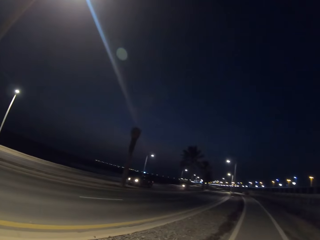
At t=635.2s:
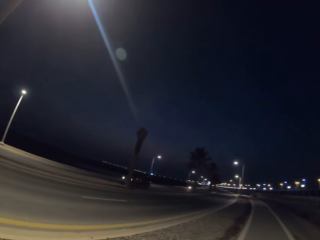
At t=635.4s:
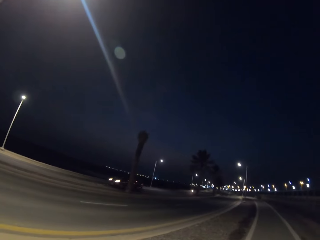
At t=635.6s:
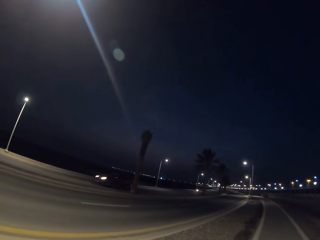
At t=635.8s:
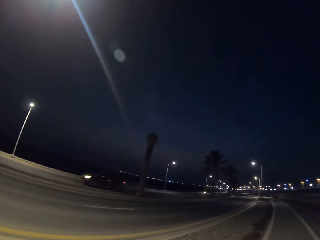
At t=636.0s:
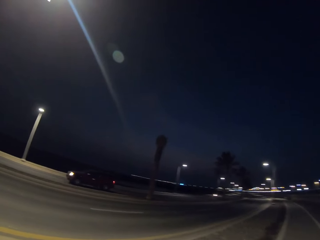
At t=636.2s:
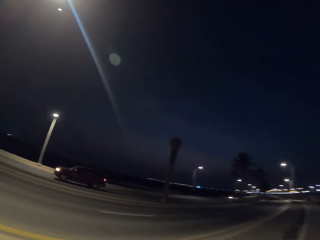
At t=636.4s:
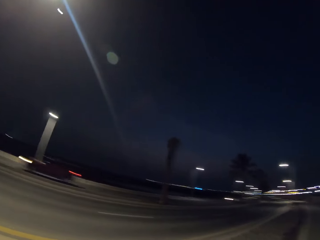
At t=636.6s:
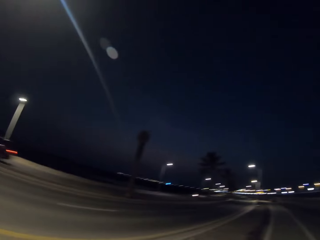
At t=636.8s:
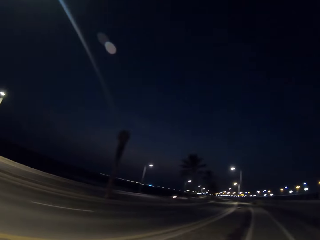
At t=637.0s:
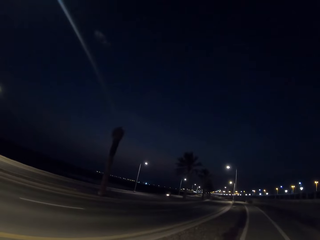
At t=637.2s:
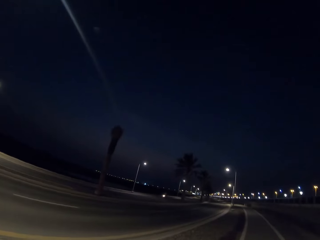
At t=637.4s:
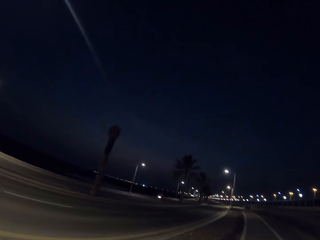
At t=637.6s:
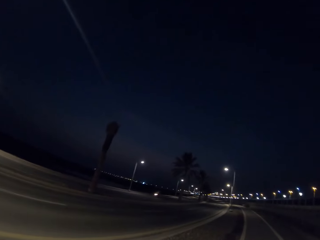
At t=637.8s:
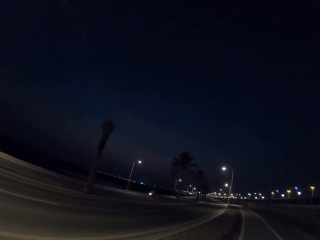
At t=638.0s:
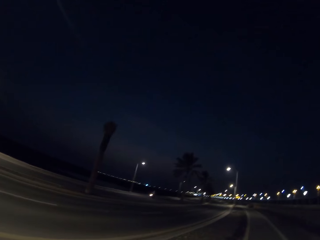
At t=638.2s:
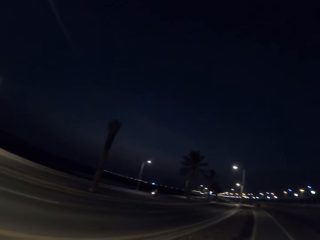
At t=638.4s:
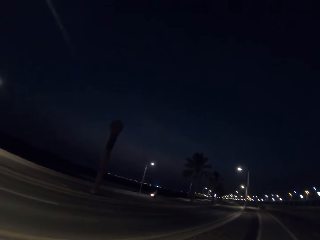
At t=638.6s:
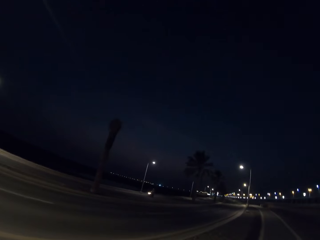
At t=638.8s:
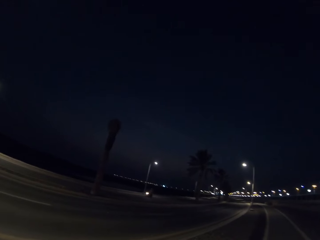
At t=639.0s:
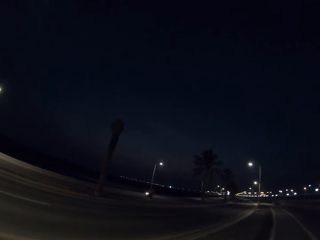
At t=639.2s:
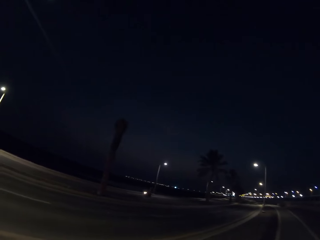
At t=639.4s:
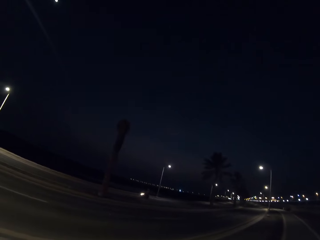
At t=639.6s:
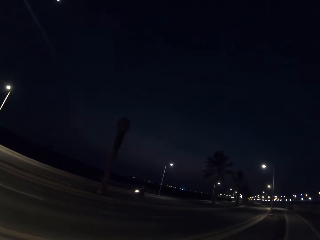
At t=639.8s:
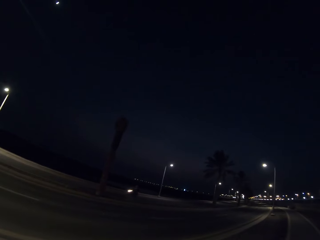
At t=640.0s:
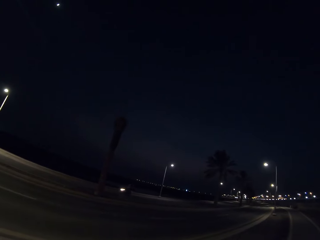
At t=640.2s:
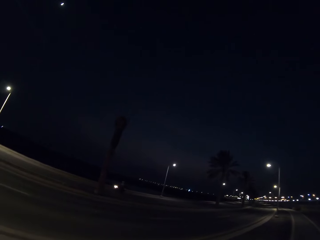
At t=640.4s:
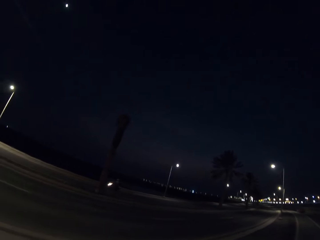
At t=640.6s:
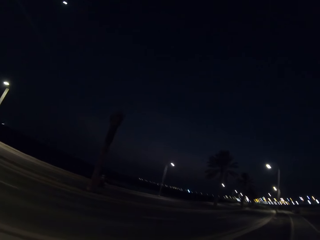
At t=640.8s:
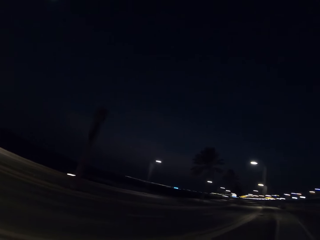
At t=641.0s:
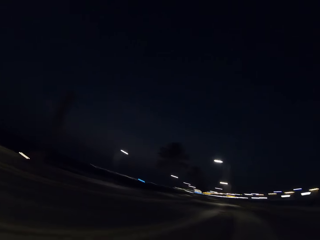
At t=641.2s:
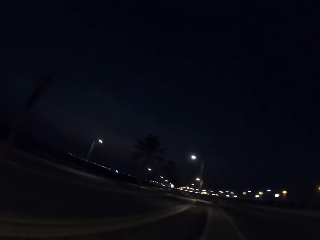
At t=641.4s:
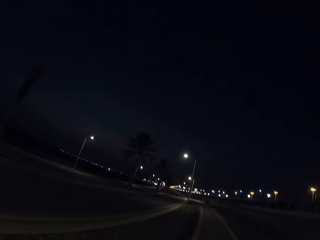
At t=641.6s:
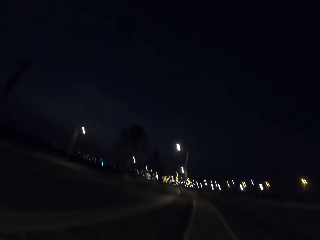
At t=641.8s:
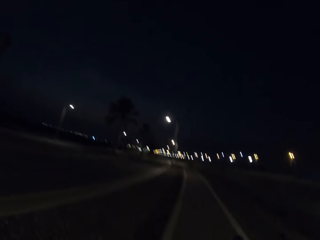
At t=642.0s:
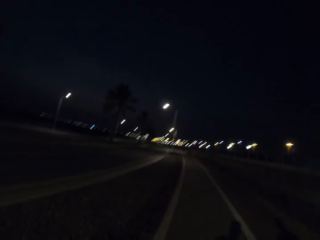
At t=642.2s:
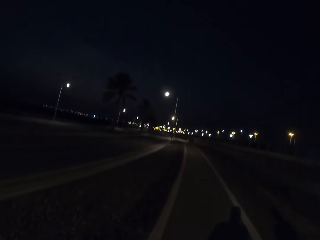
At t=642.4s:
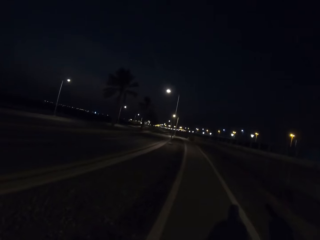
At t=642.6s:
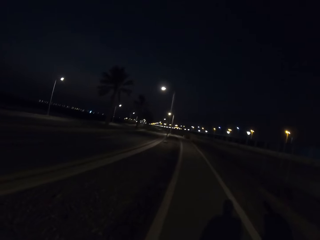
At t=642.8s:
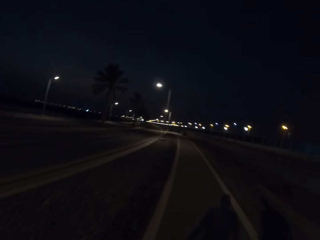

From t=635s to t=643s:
The camera wearer looks at the road. They walk on the sidewalk.

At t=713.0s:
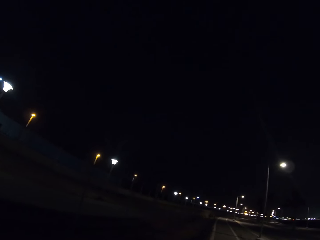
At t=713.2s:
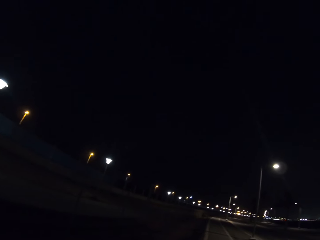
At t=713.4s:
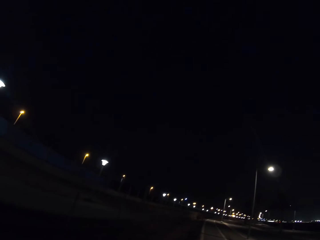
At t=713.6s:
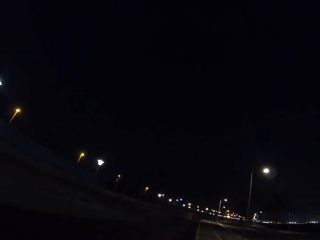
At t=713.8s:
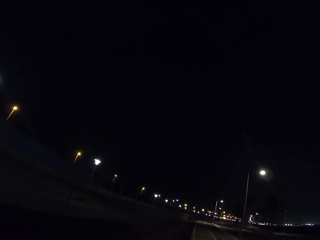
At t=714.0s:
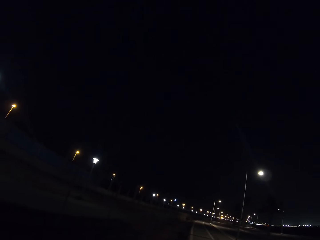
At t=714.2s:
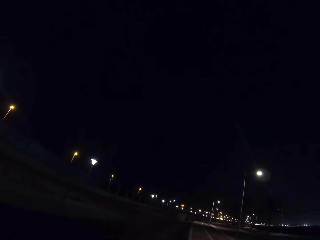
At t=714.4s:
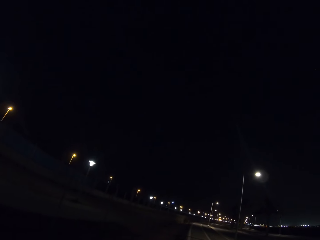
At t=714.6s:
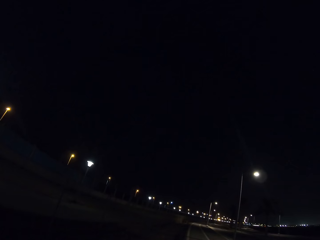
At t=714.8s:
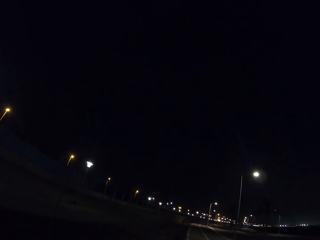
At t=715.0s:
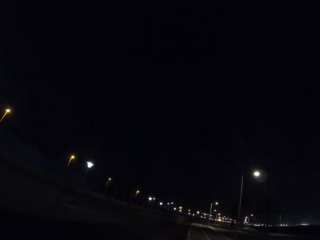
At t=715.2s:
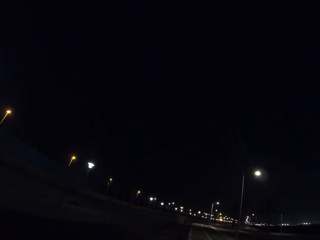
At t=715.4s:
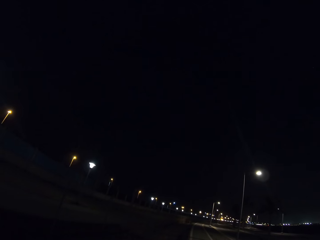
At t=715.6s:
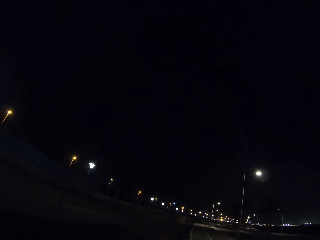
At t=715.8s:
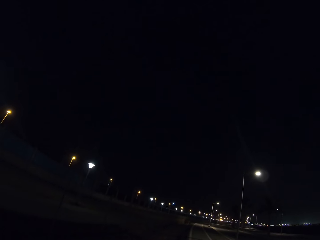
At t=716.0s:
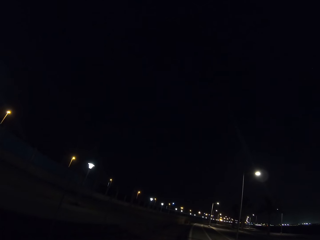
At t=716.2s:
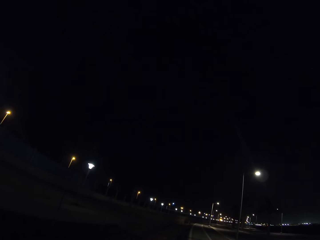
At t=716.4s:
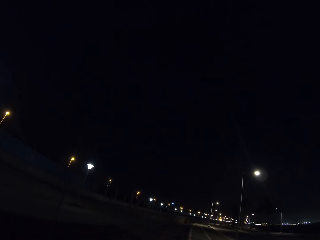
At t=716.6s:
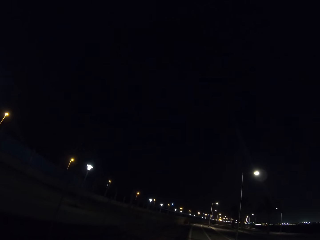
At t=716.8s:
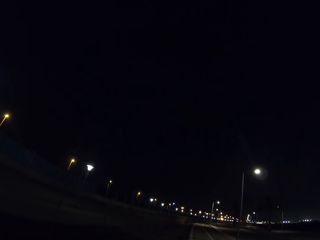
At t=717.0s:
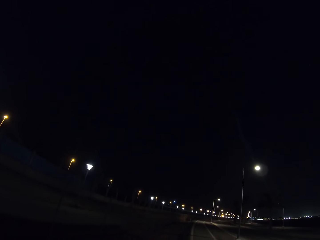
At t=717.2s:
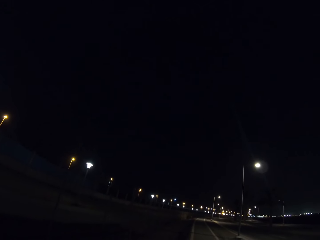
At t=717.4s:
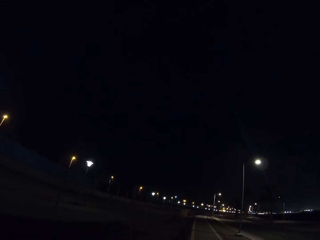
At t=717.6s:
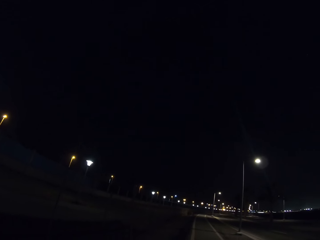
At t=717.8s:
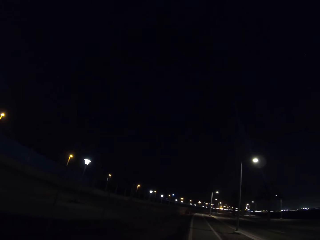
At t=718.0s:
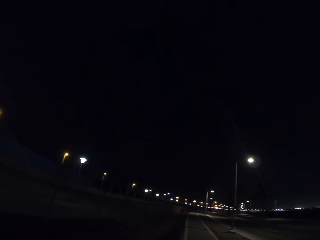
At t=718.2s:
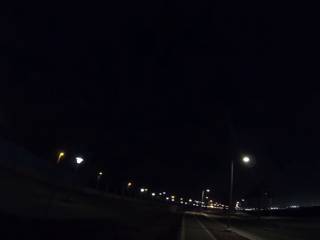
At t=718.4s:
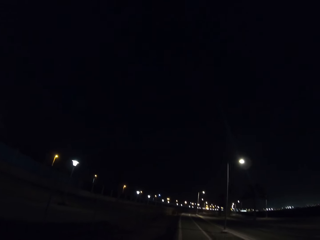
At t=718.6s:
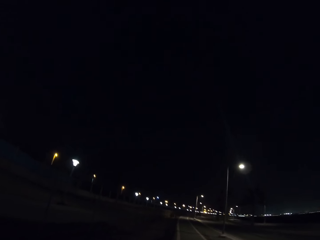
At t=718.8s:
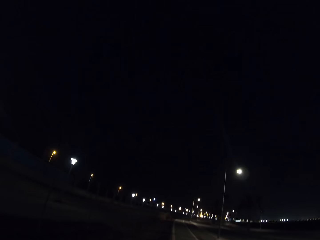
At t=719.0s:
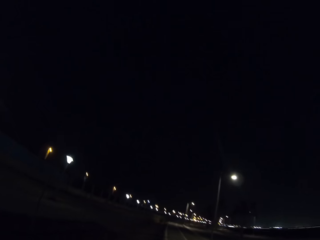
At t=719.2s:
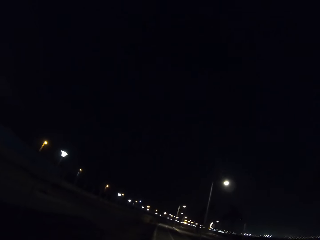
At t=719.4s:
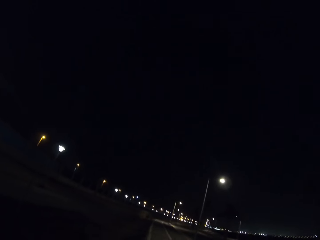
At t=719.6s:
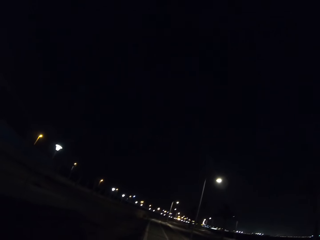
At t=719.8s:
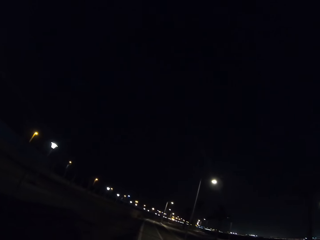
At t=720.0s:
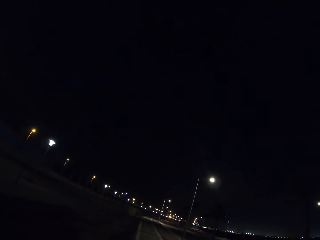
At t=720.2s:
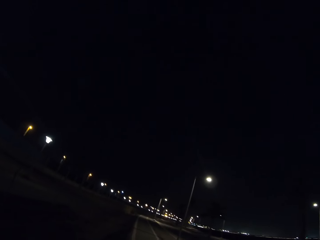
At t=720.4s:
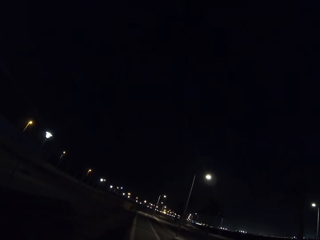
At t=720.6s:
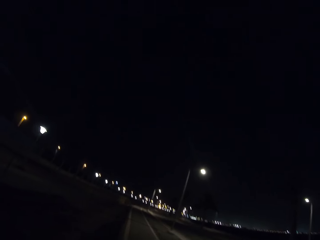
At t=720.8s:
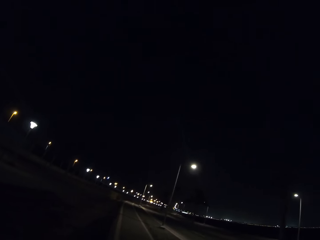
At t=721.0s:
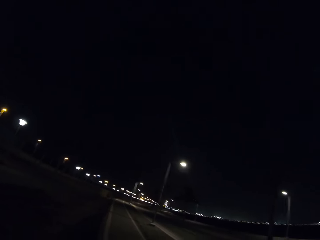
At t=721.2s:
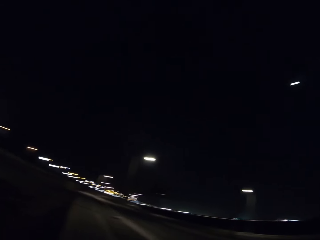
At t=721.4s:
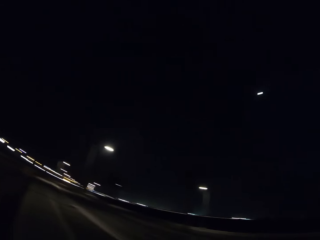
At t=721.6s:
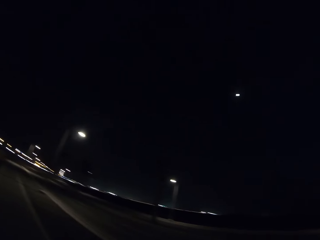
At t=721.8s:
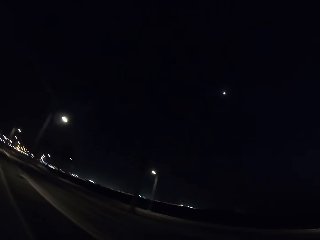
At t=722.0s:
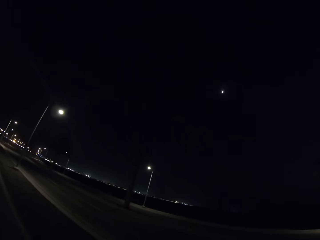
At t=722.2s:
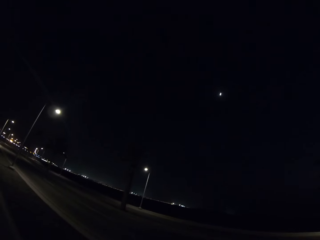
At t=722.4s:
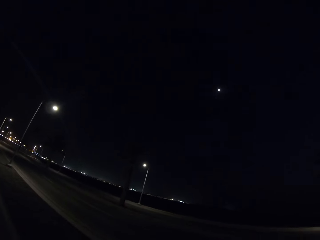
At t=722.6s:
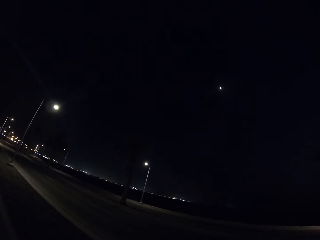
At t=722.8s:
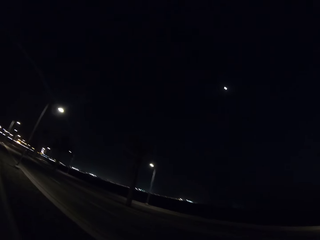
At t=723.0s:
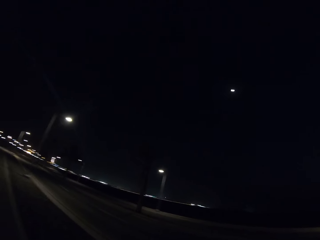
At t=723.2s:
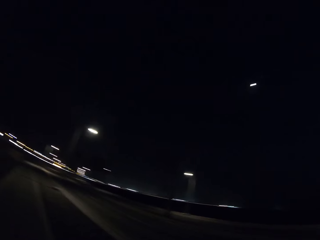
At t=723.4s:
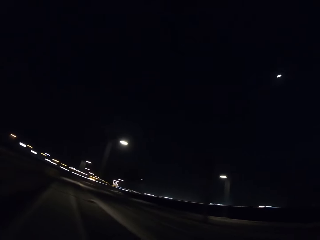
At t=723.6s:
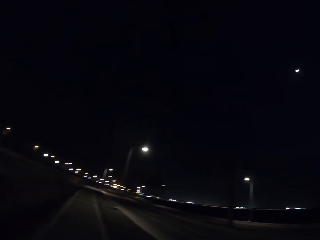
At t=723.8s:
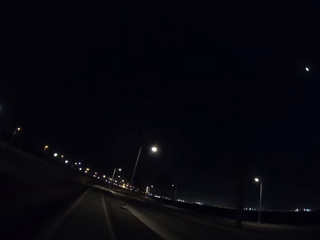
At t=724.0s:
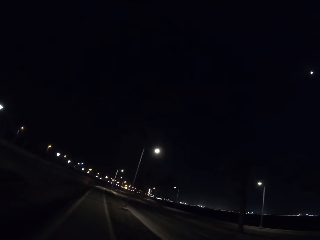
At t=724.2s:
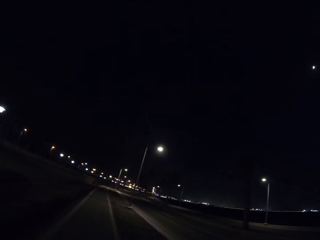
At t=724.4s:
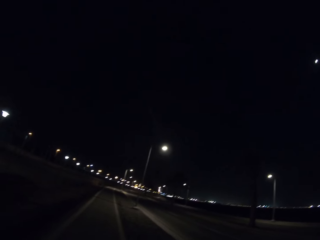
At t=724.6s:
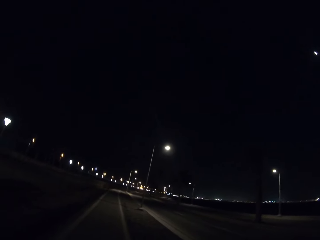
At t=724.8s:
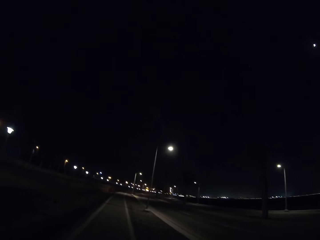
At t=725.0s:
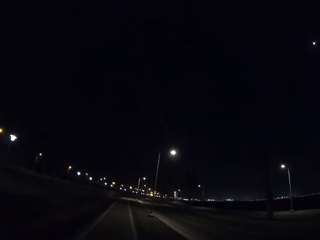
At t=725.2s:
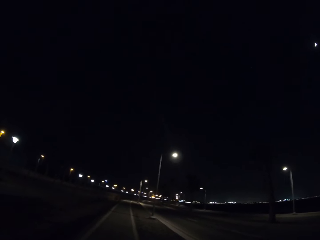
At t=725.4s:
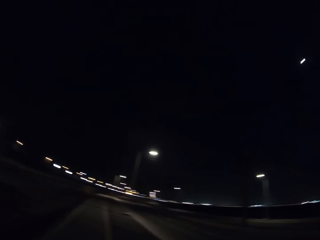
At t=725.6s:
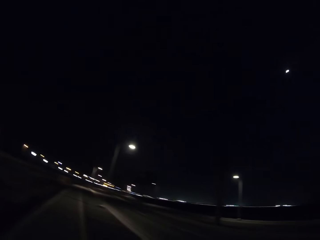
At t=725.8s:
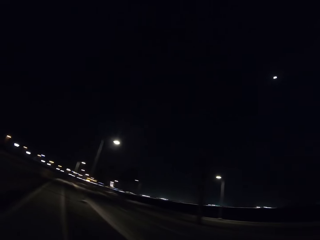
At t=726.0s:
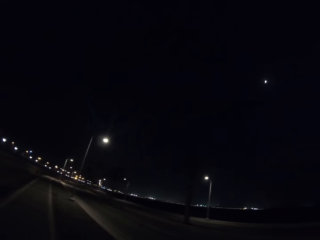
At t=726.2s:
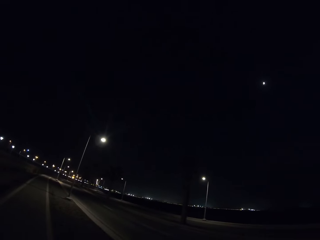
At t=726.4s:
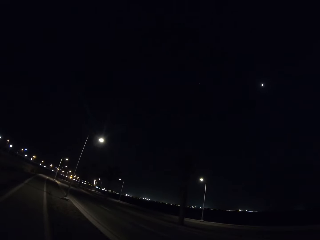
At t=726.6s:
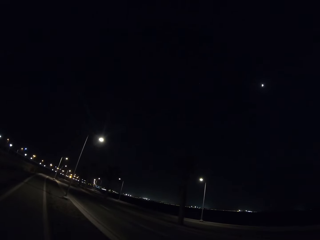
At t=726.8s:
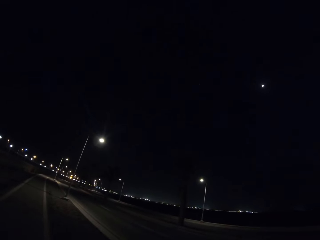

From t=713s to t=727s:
The camera wearer stops to walk. They look around.
